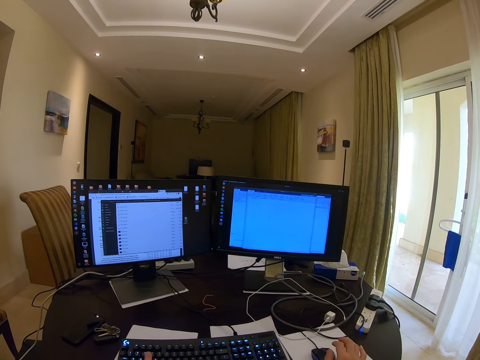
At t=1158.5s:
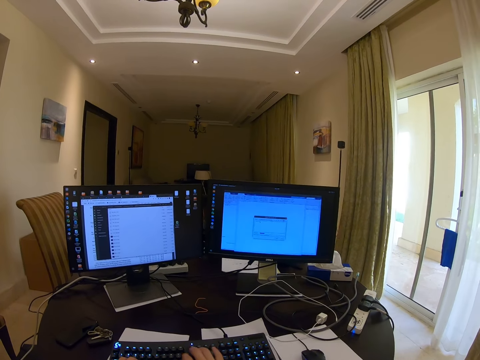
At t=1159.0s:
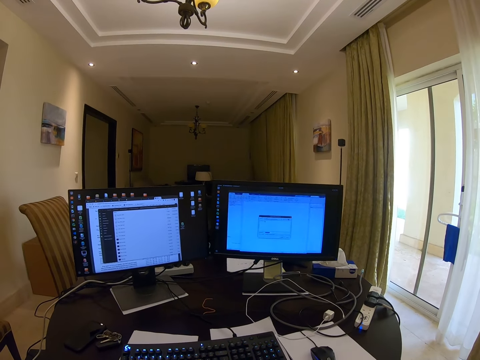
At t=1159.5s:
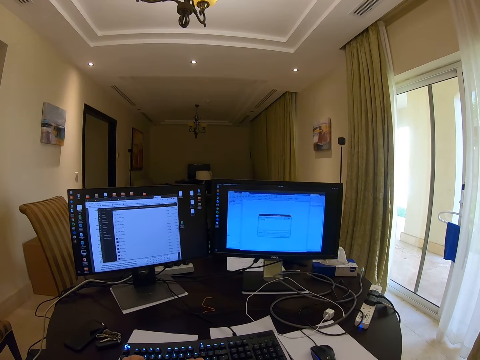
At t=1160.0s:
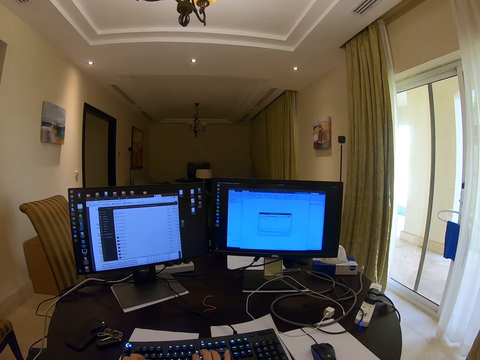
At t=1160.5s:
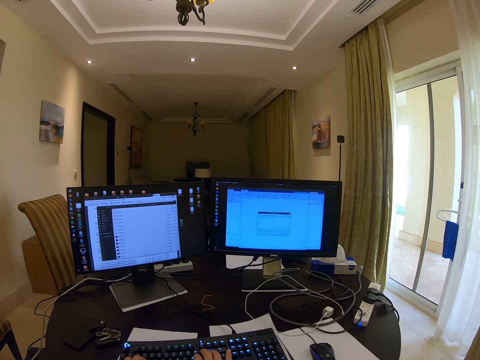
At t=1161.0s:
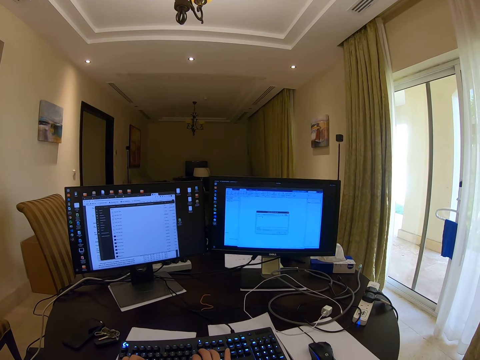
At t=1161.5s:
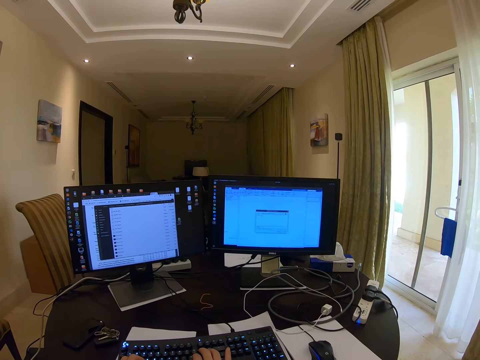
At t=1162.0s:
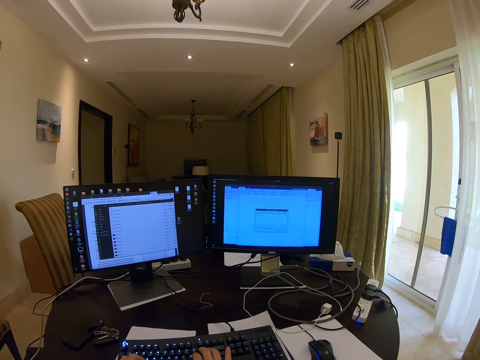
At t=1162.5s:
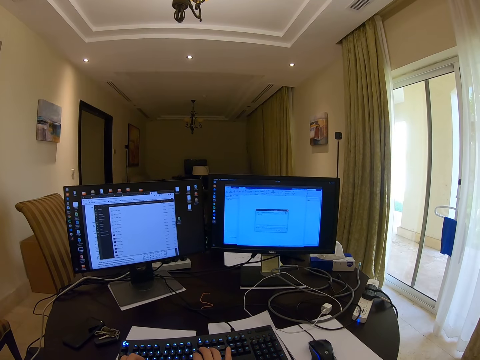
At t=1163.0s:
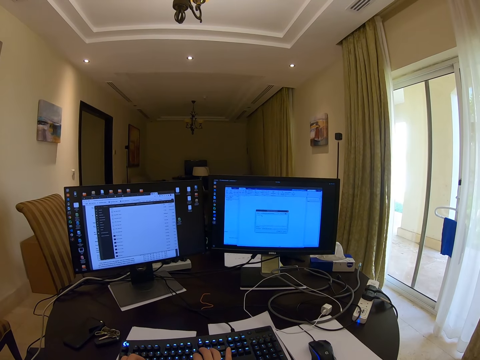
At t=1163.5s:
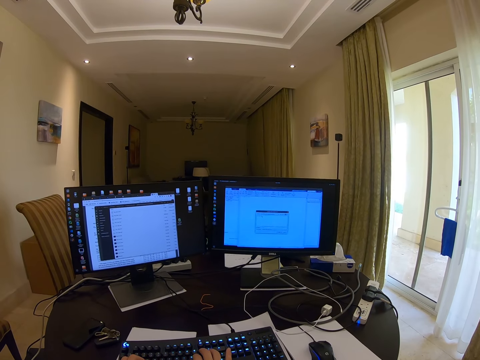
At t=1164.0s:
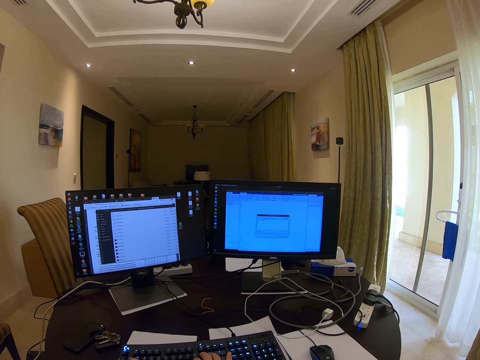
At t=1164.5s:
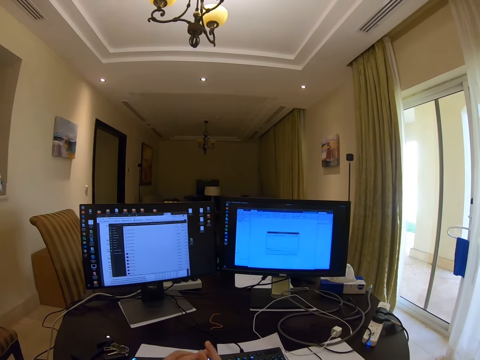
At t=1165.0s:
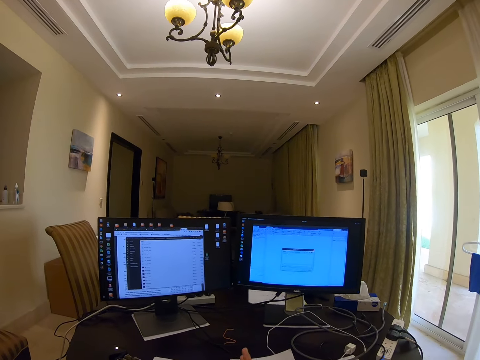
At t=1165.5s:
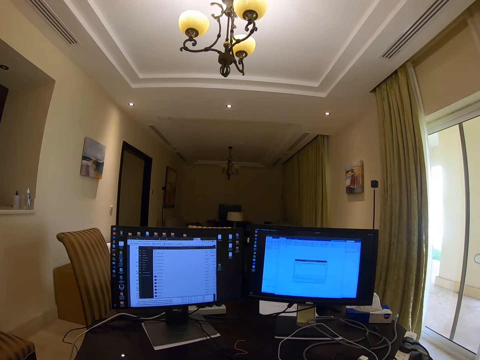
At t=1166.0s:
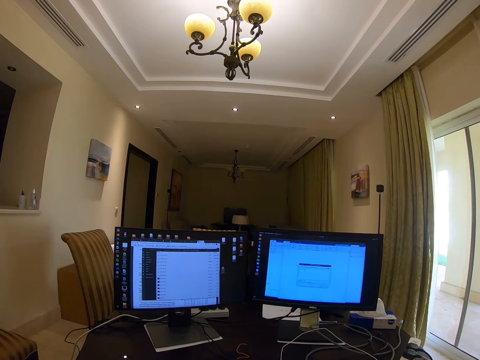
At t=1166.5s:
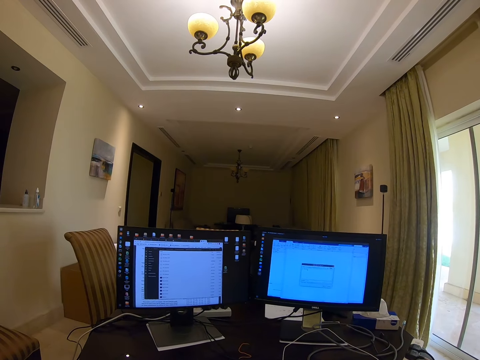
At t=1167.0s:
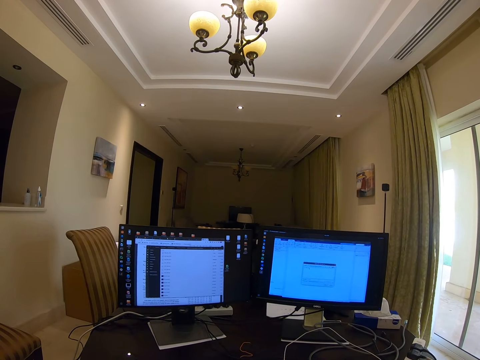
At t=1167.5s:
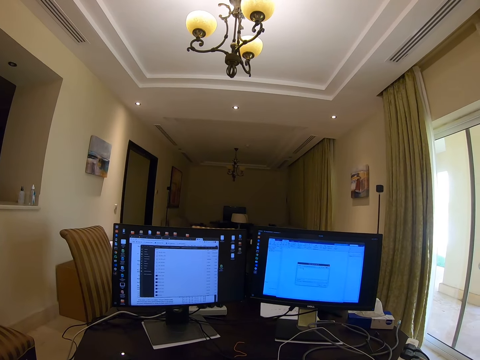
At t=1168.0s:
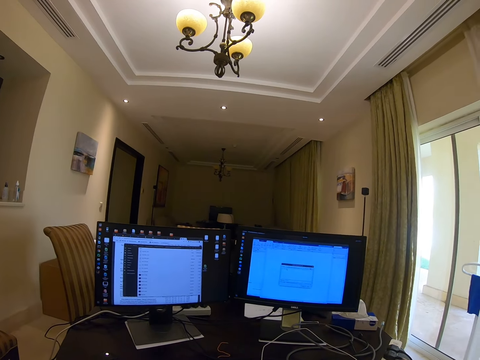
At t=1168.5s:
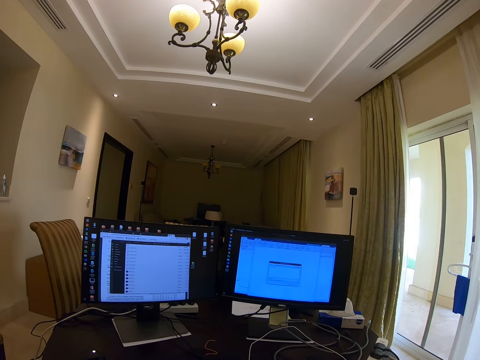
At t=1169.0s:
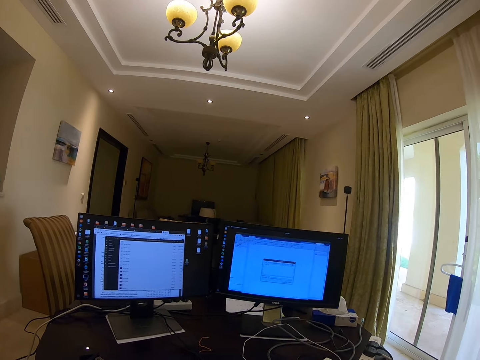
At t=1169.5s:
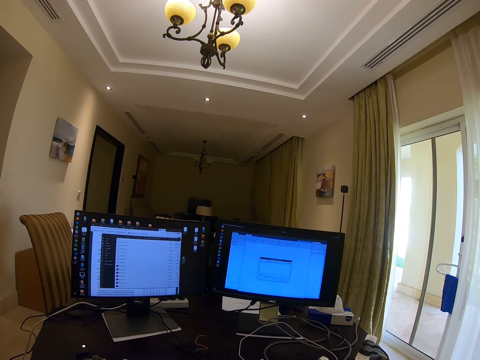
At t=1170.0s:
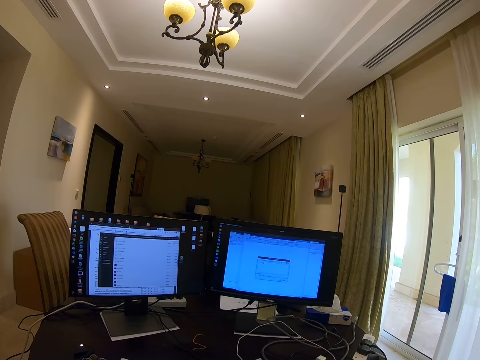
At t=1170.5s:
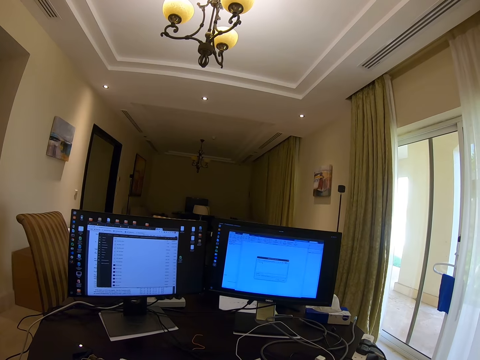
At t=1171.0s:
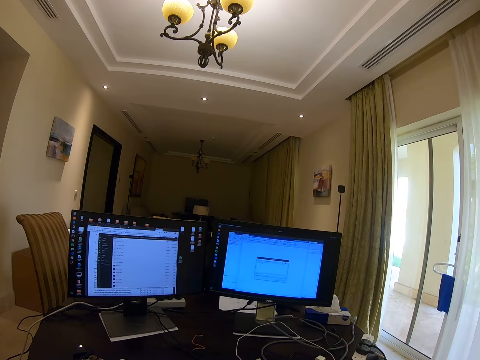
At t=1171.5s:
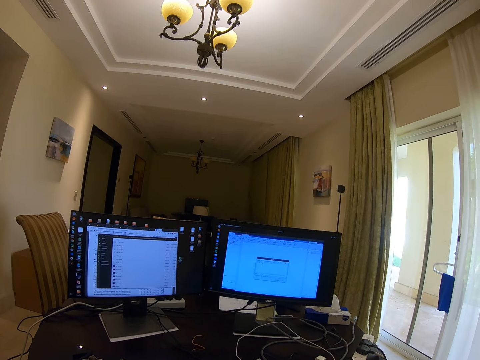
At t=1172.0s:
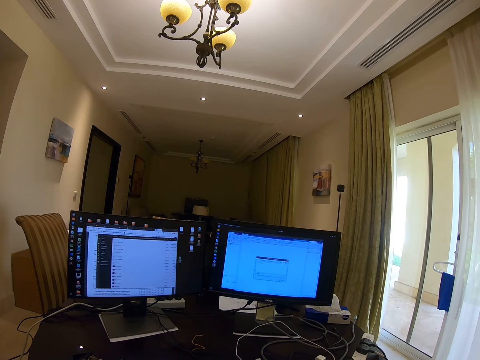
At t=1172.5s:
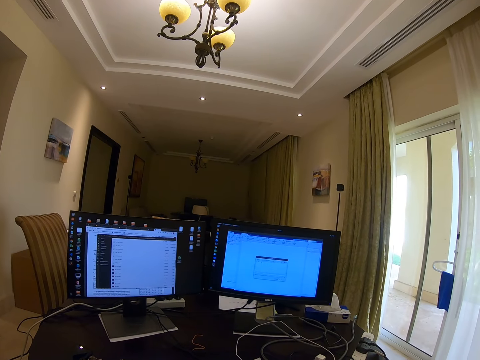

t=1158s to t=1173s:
The camera wearer moves the hand from the keyboard. He types on the keyboard. He stops typing. He raises his hands. He looks around.

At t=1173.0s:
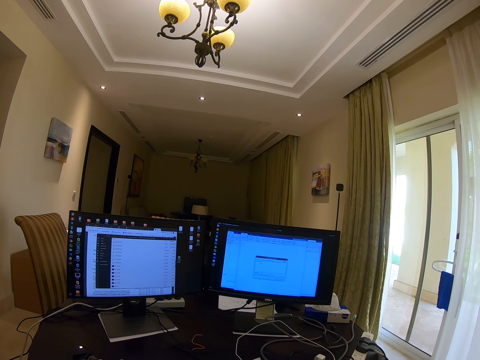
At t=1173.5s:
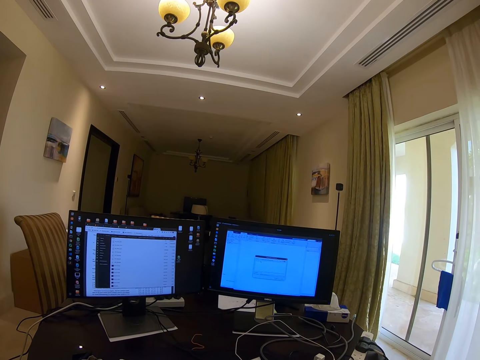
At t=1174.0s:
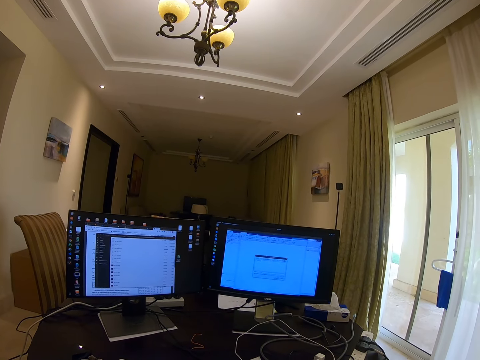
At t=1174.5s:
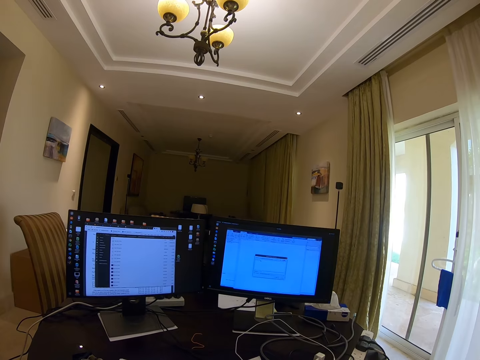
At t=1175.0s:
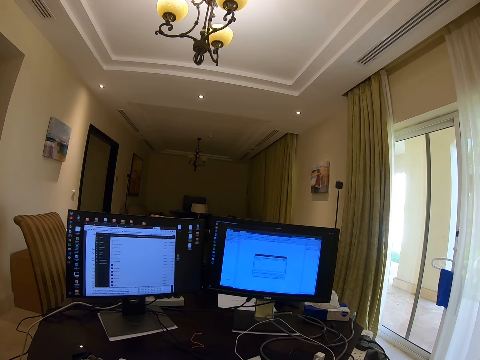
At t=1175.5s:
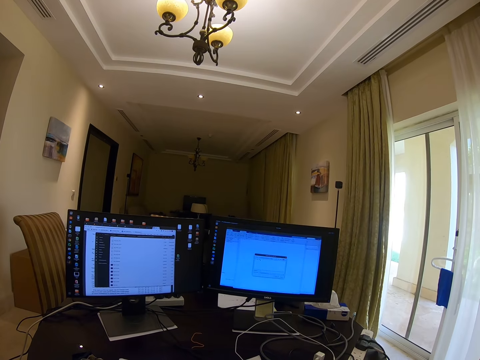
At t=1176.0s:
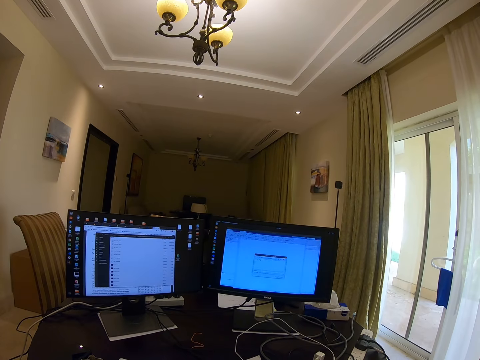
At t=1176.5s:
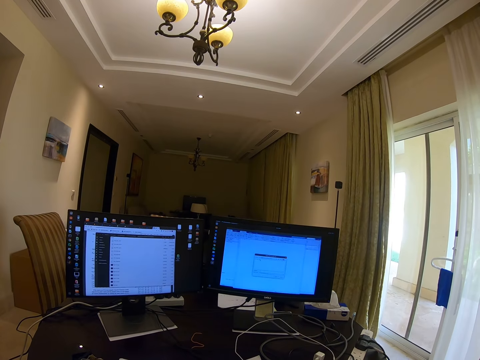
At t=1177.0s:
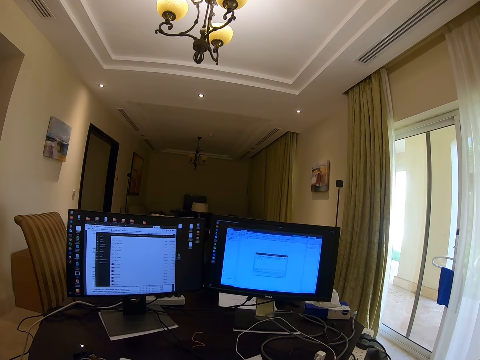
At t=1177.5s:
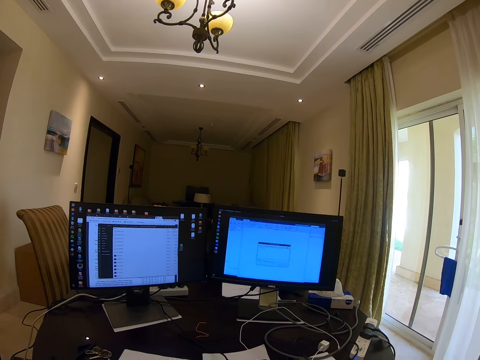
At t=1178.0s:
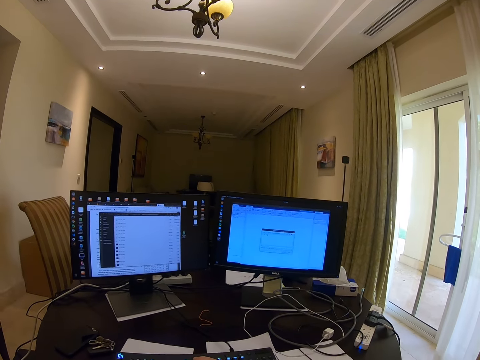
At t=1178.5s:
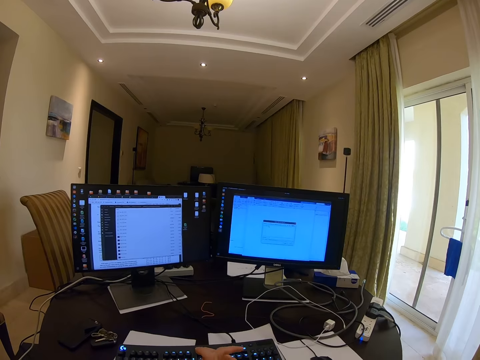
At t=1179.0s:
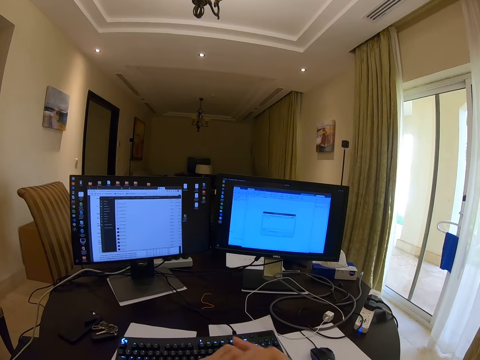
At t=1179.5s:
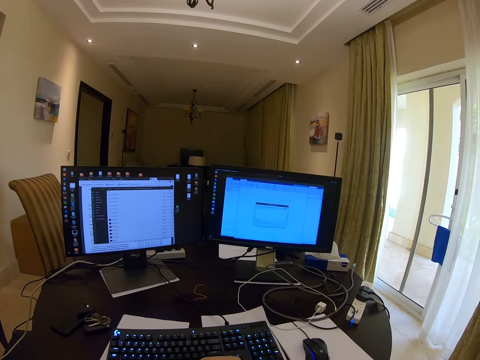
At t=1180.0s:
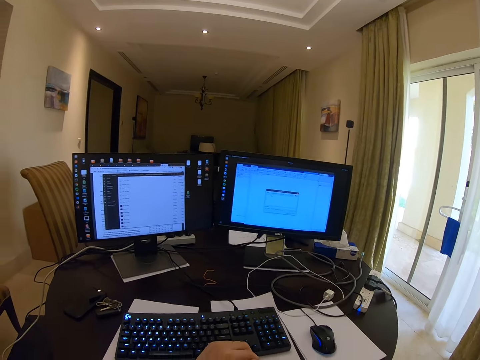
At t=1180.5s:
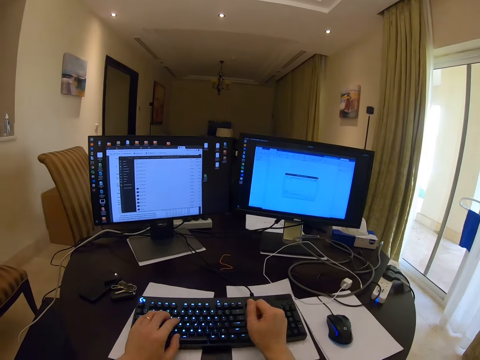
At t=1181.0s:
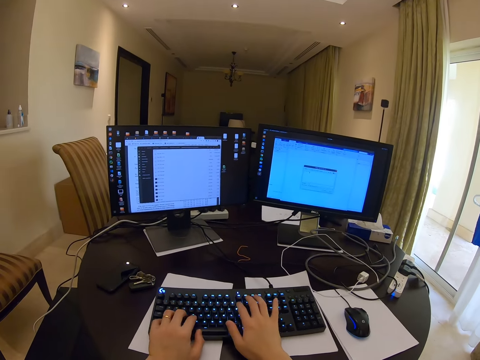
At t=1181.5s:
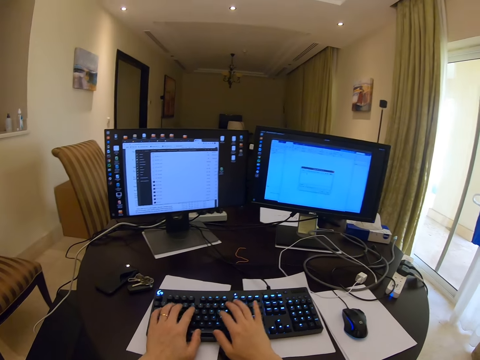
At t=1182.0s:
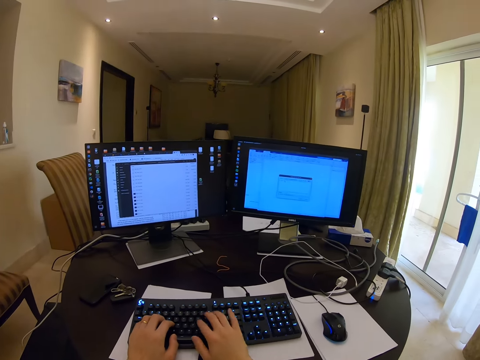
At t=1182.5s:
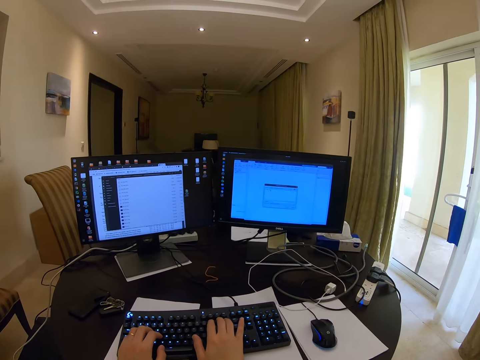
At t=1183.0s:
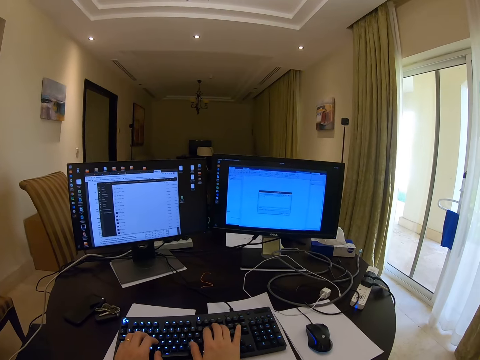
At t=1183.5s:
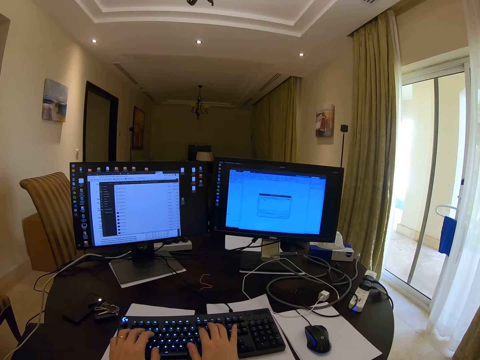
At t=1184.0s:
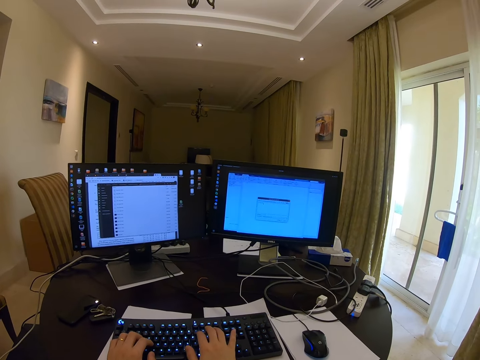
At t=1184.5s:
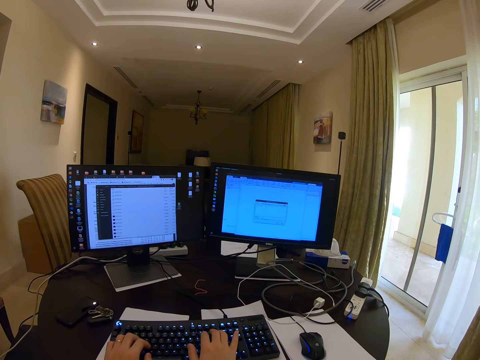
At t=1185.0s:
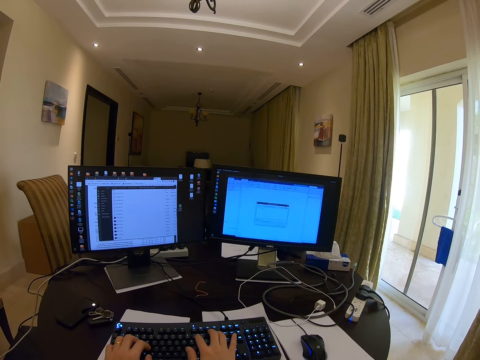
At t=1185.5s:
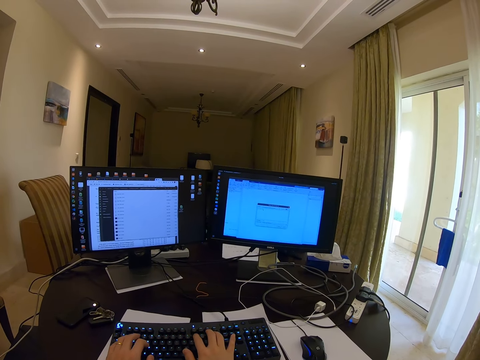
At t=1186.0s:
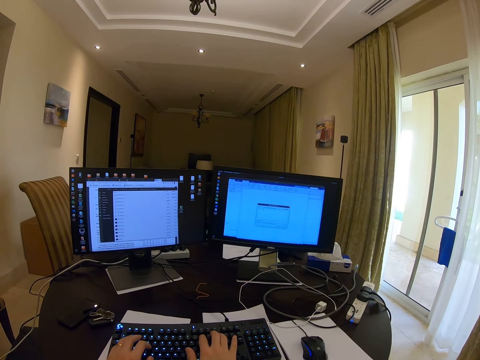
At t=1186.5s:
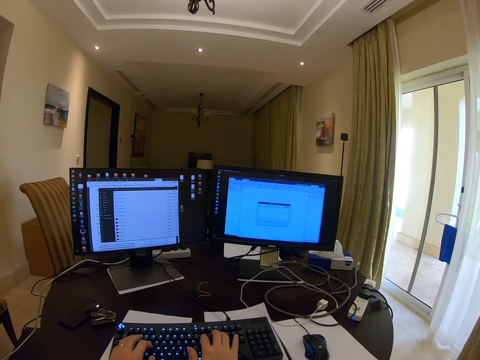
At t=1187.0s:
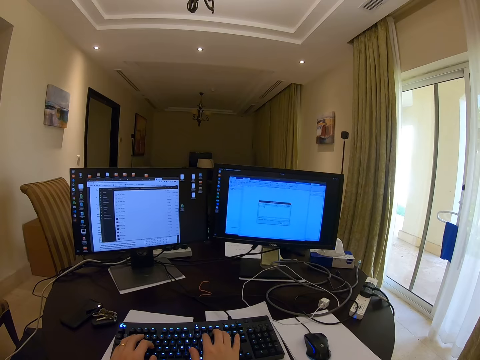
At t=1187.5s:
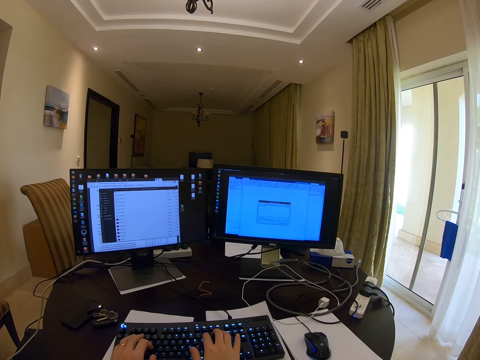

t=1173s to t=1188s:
The camera wearer types on the keyboard with both hands.
